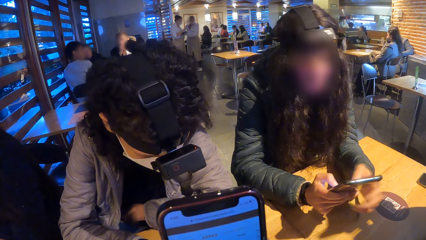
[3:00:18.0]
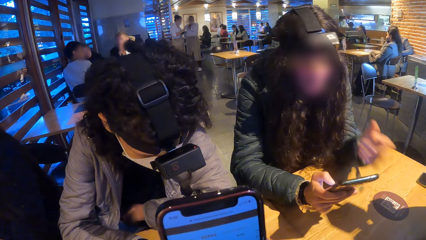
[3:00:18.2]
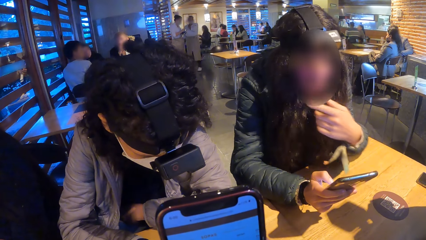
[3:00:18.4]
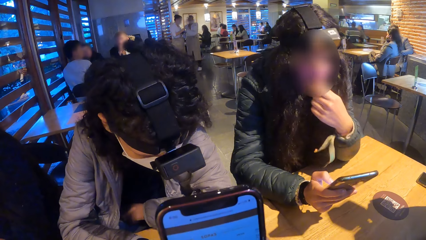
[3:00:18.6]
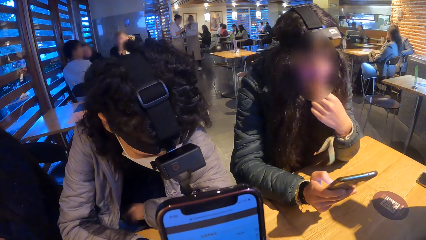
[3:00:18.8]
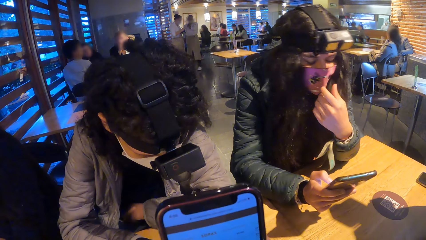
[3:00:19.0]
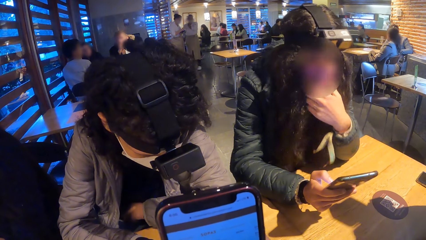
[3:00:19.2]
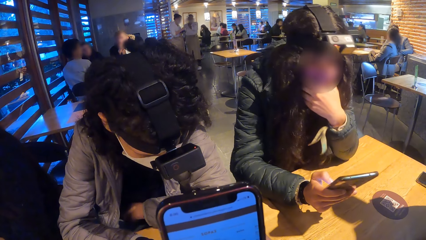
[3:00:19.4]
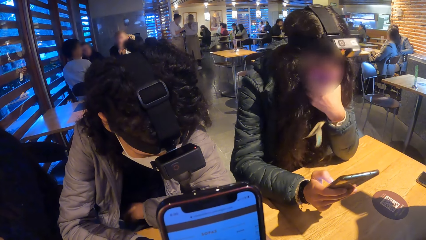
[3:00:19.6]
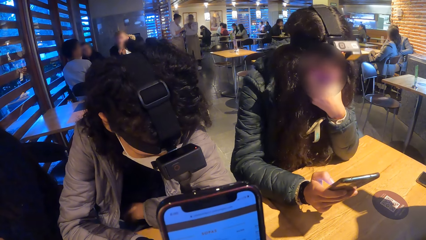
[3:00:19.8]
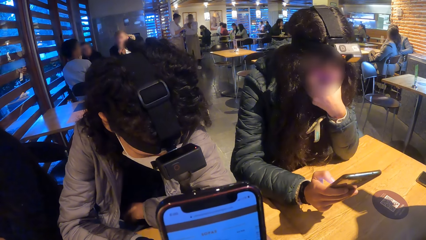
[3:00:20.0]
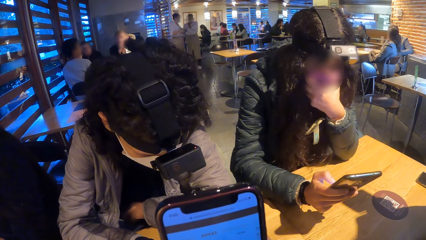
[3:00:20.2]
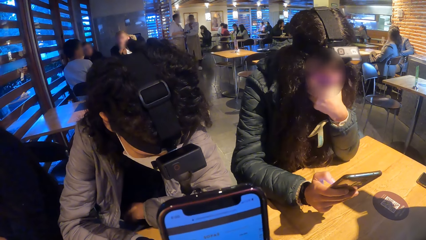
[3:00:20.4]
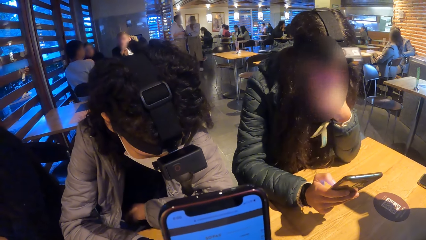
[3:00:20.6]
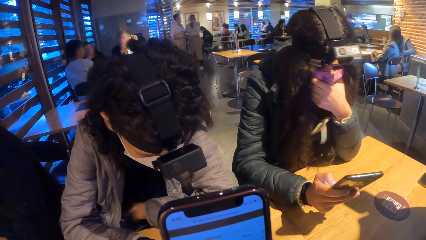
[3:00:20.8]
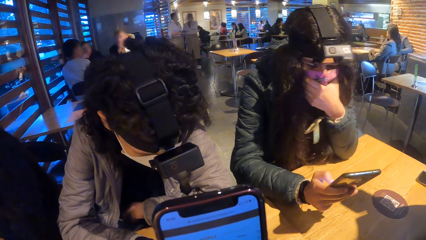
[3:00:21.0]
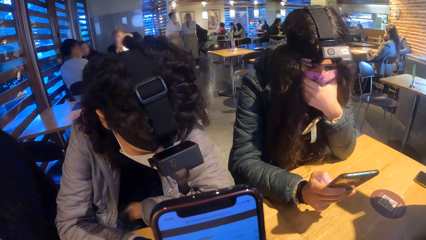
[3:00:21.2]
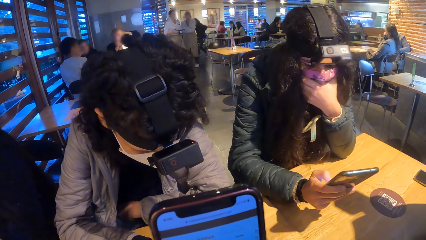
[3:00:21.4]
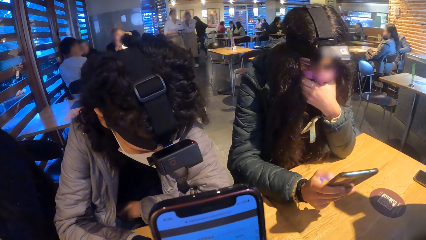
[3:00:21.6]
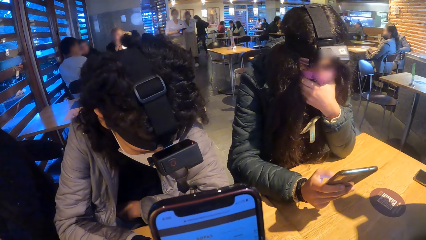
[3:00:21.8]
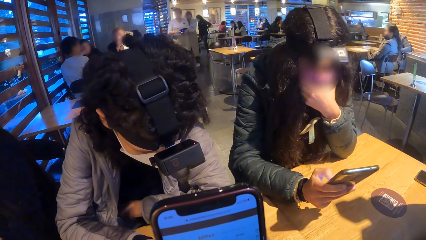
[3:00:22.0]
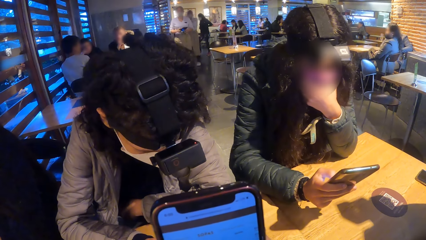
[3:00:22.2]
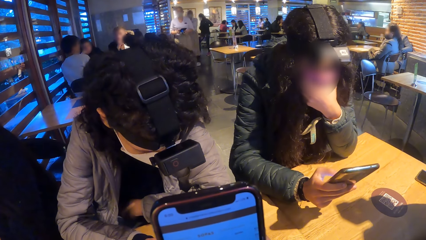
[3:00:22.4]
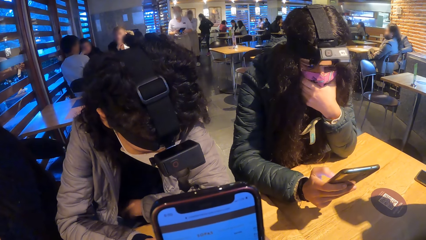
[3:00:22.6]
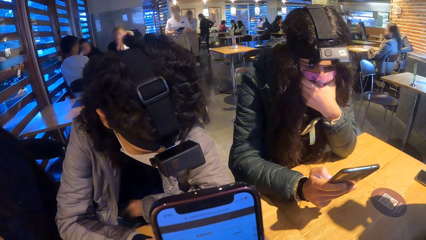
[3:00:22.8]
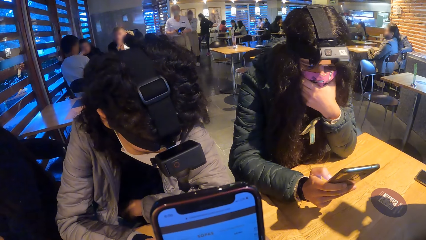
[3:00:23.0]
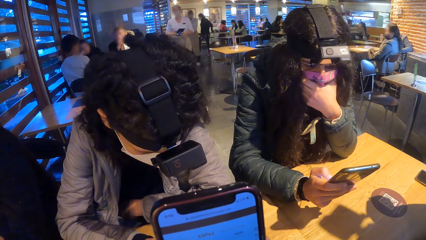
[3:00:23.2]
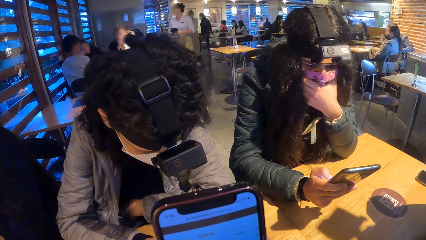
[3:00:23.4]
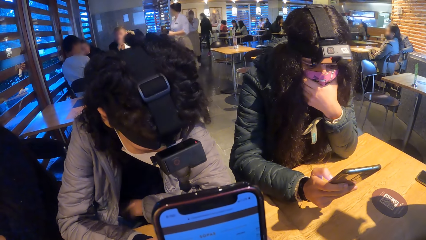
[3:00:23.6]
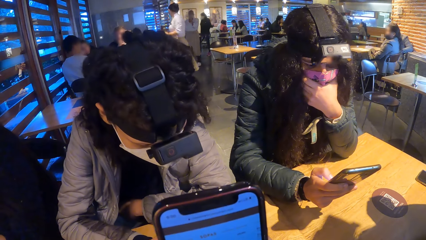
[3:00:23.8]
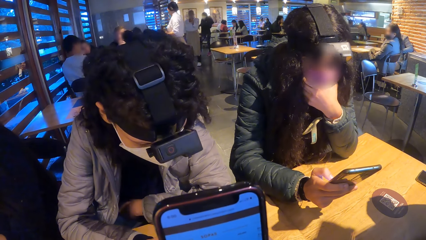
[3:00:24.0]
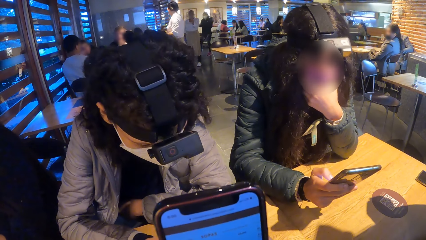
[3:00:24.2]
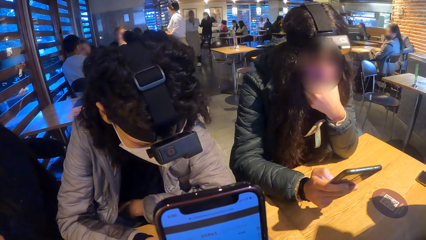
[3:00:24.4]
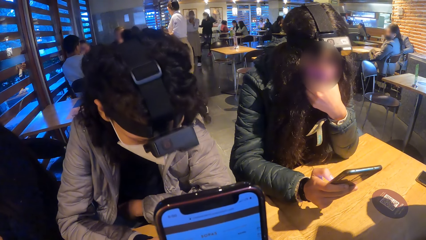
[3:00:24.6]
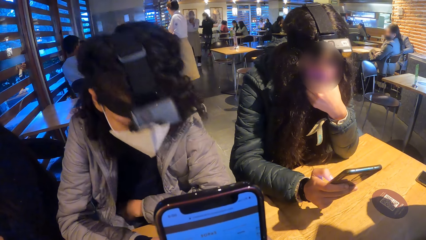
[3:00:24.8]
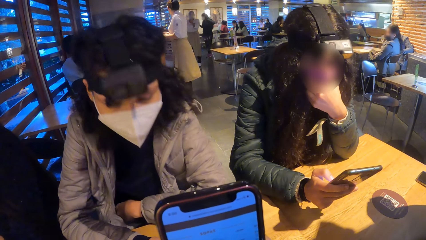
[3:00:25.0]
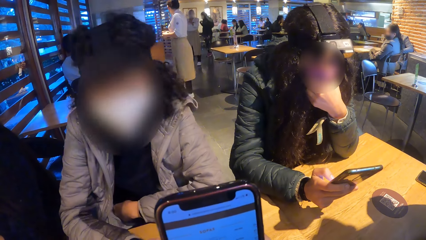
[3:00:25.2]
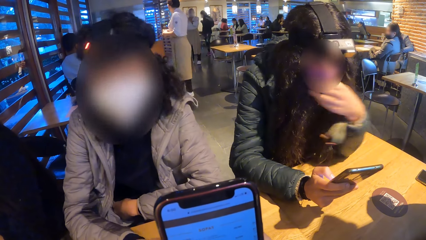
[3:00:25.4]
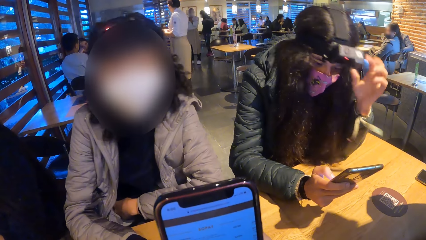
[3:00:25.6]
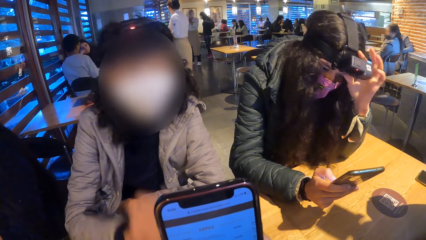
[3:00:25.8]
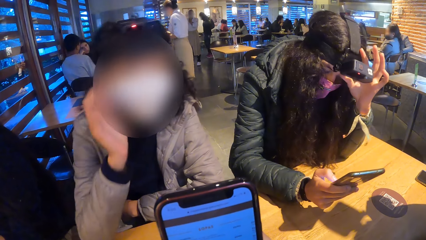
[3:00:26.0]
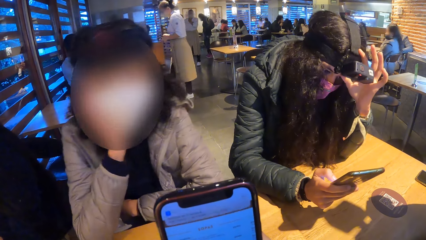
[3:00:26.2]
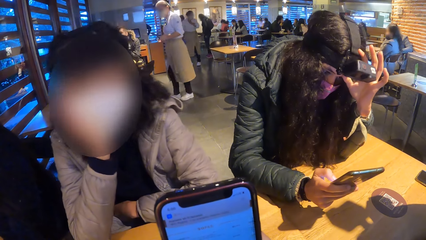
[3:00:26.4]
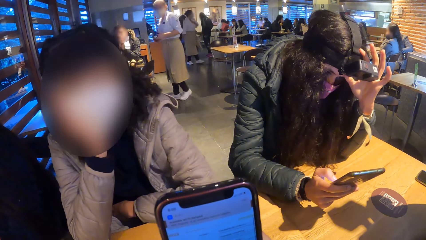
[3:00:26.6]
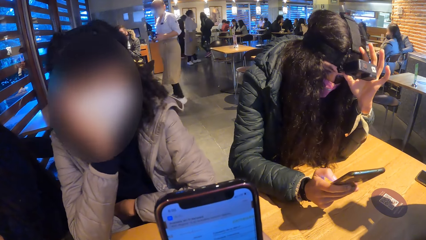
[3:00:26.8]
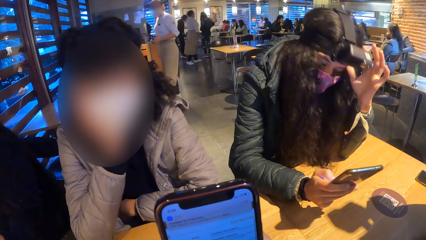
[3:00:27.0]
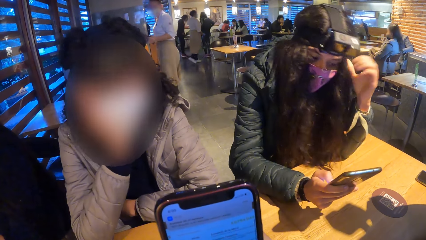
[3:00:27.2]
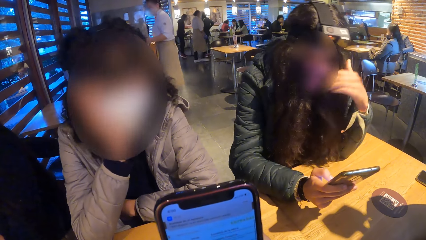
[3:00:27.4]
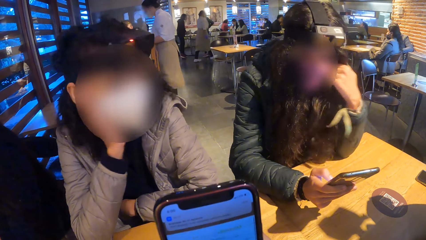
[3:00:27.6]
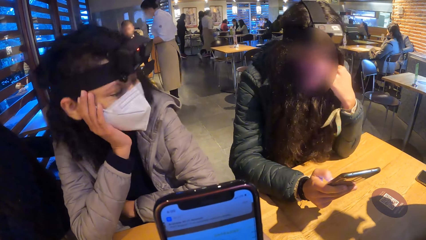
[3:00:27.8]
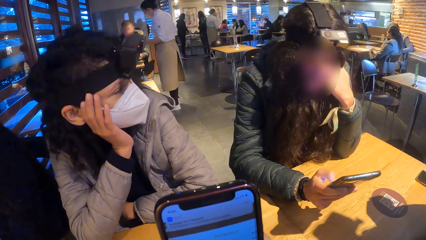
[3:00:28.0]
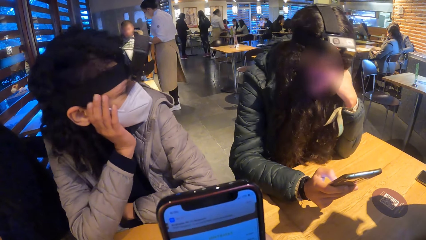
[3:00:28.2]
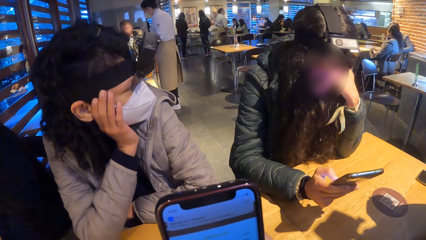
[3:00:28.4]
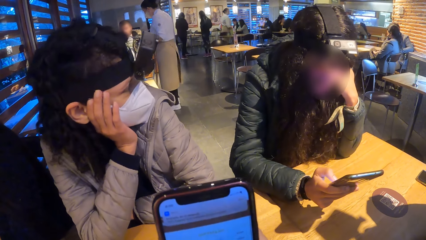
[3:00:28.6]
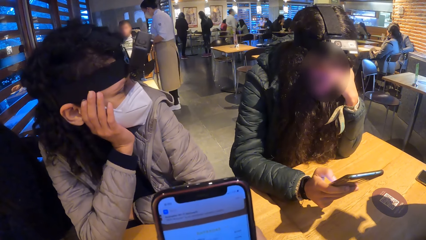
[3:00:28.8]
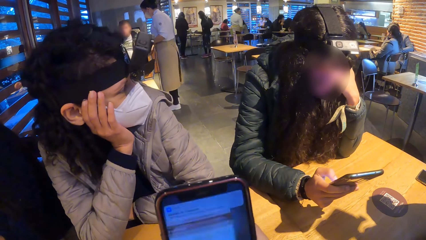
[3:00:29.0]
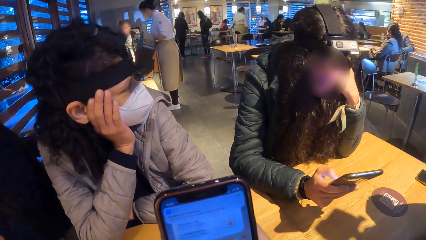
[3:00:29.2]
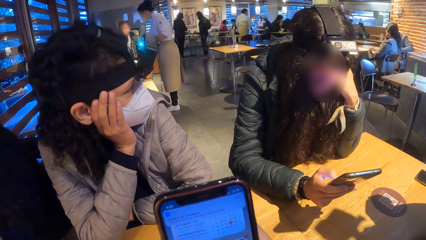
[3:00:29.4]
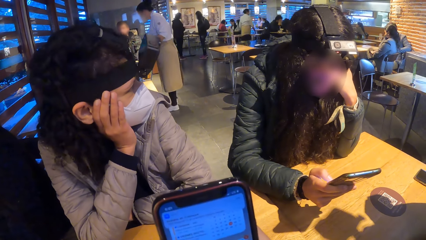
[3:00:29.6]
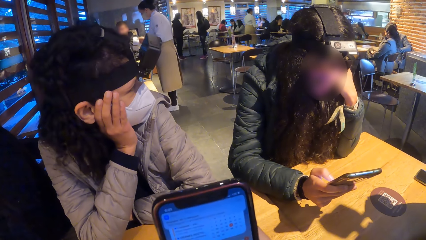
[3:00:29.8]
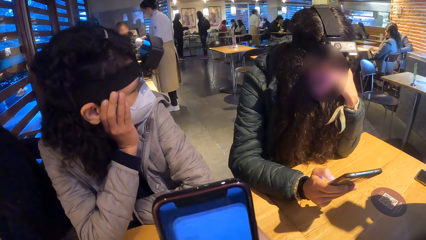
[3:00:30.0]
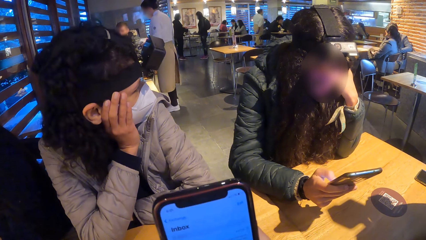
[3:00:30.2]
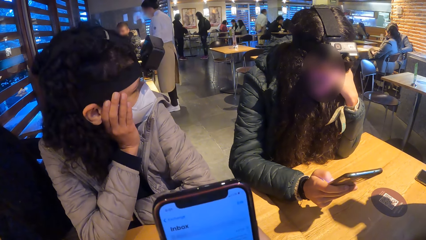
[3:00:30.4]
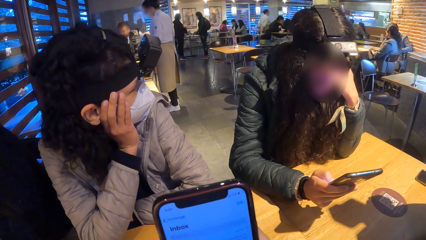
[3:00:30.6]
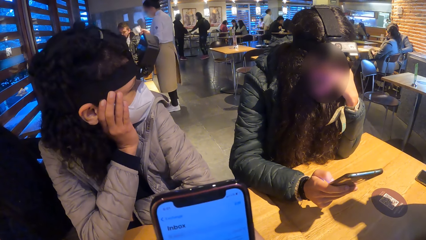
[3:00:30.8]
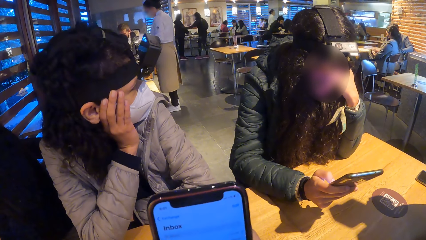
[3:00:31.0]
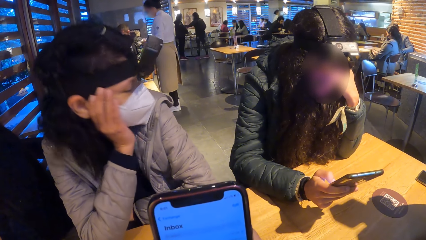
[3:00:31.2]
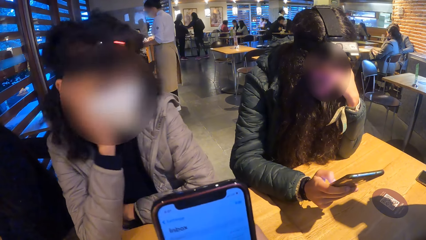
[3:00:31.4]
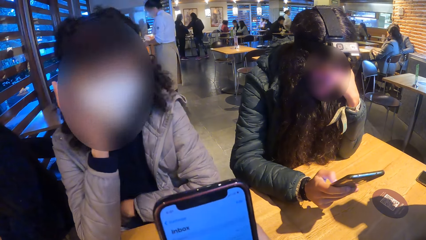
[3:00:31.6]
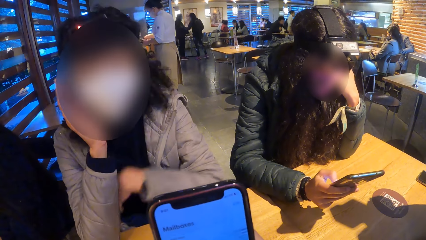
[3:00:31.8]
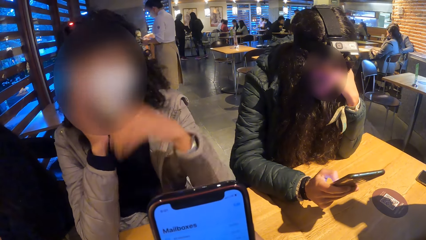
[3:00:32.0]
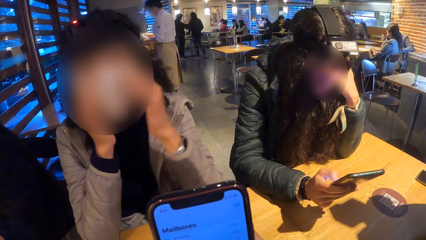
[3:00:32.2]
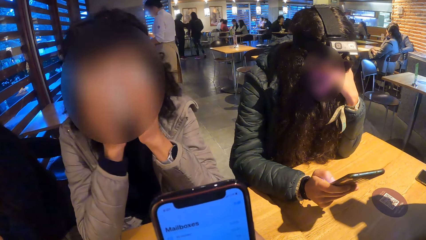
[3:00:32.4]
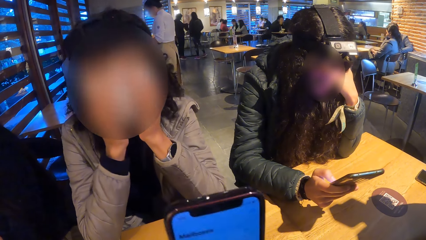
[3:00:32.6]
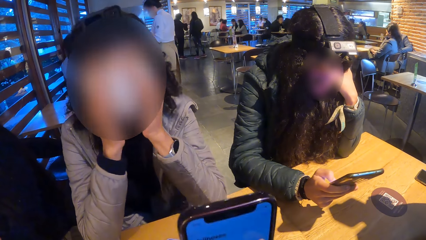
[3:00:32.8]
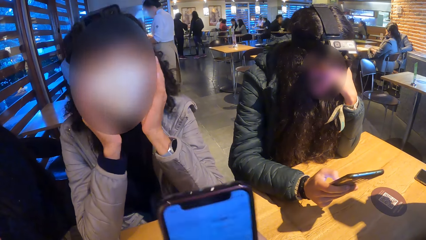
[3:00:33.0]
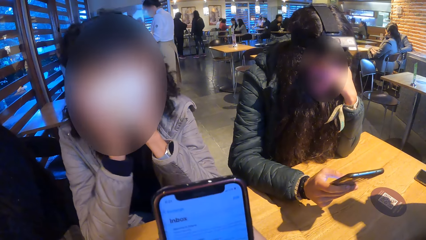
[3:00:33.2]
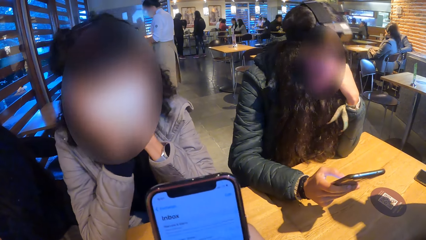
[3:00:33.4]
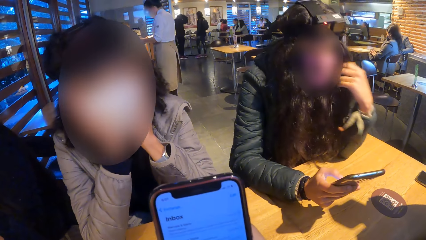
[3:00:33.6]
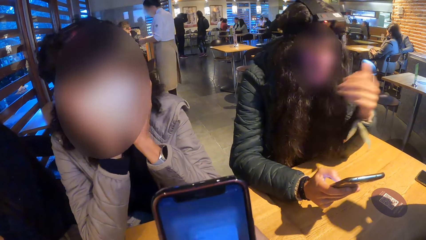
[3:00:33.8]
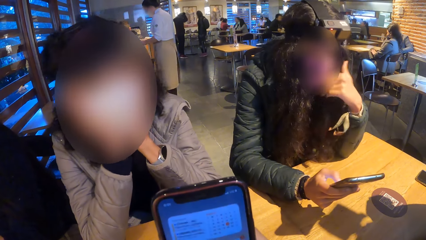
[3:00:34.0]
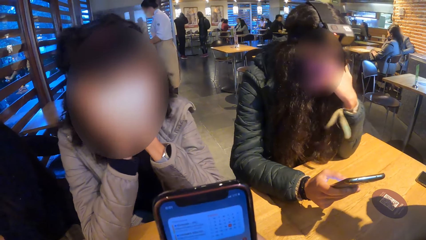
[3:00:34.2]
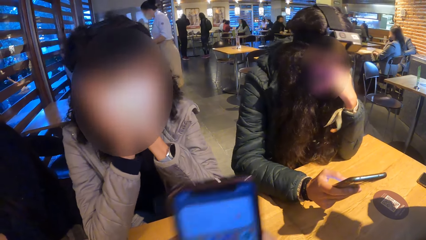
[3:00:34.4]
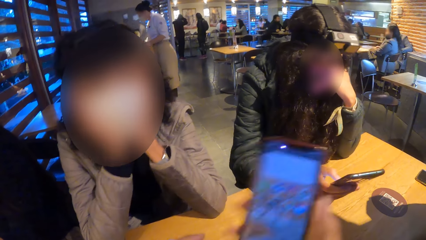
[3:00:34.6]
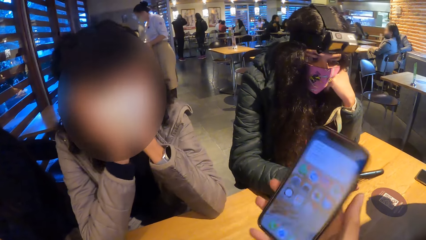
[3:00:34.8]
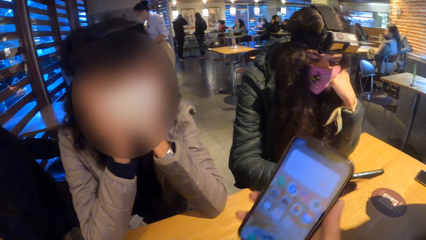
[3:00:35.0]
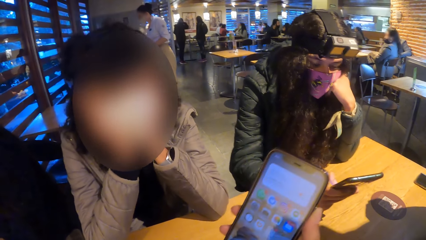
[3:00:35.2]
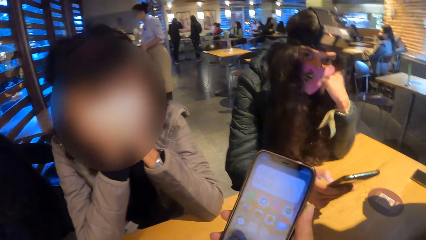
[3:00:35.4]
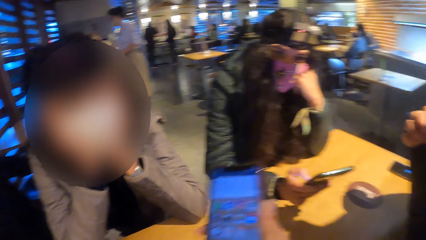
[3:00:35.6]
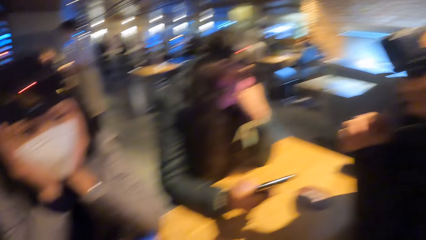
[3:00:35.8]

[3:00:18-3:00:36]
The woman touches her nose mask with her left hand. The woman touches her camera with her left hand. Another woman touches her face with her right hand. The first woman removes her left hand from her camera. The first woman touches her face with her left hand. The other woman turns towards the first woman. The other woman turns towards the camera wearer. The other woman touches her face with both hands. The first woman touches her hair with her left hand.
